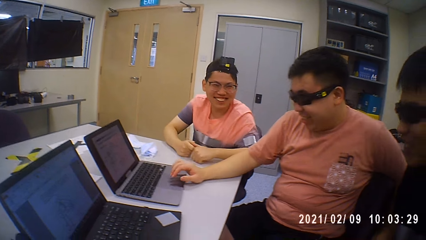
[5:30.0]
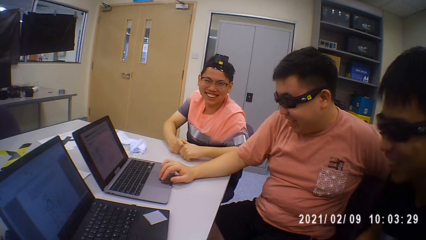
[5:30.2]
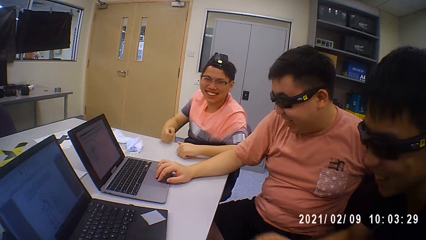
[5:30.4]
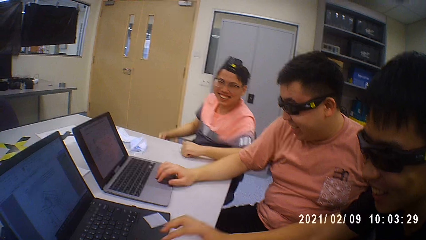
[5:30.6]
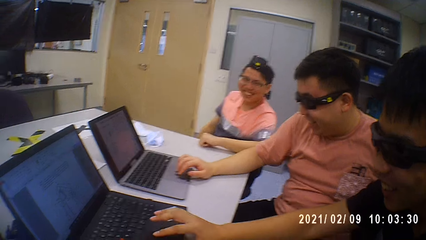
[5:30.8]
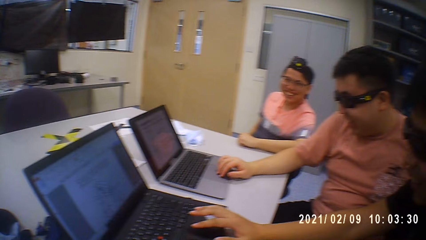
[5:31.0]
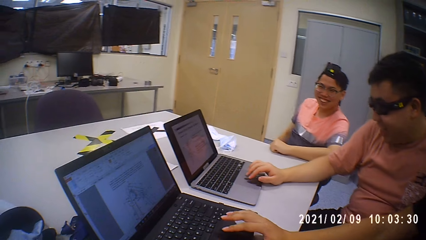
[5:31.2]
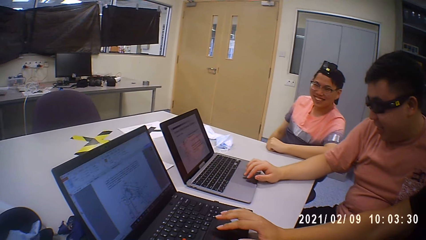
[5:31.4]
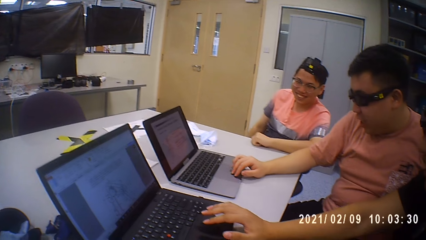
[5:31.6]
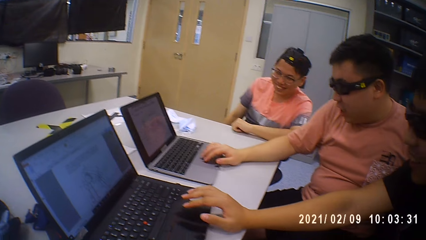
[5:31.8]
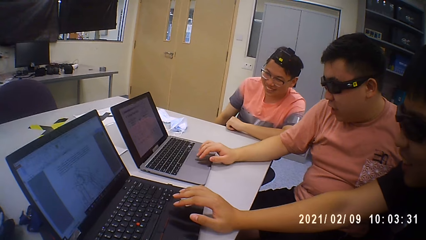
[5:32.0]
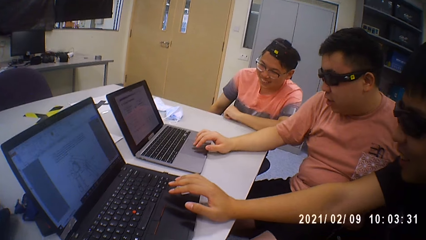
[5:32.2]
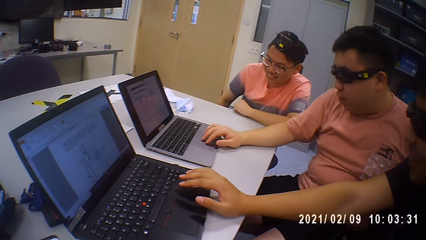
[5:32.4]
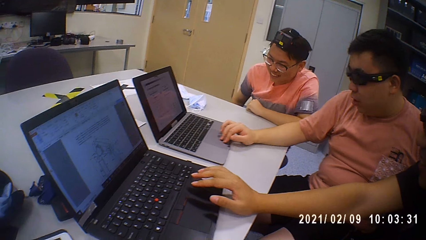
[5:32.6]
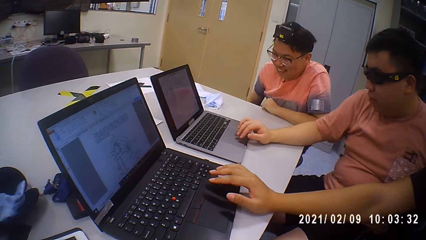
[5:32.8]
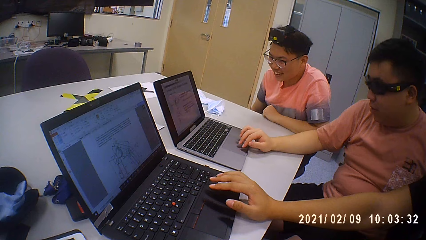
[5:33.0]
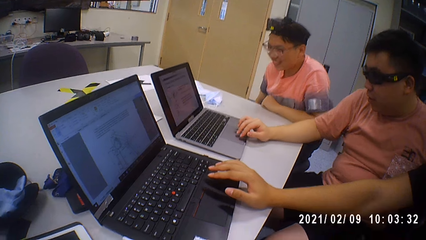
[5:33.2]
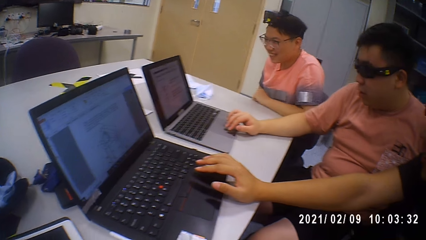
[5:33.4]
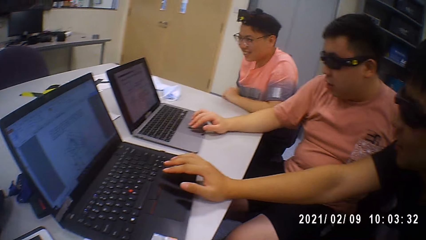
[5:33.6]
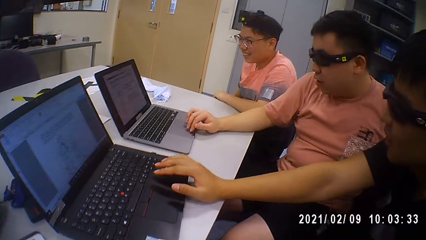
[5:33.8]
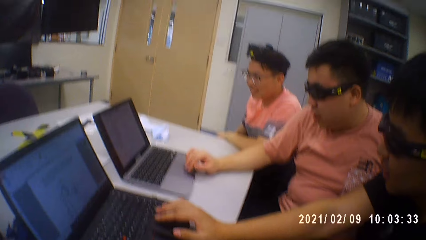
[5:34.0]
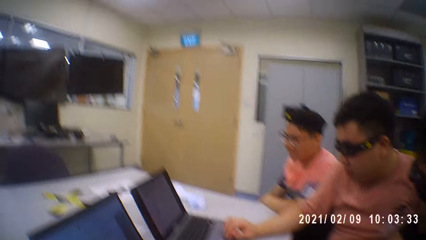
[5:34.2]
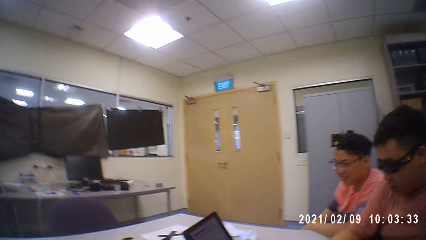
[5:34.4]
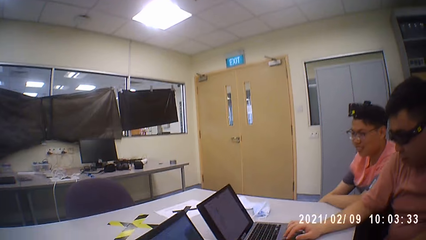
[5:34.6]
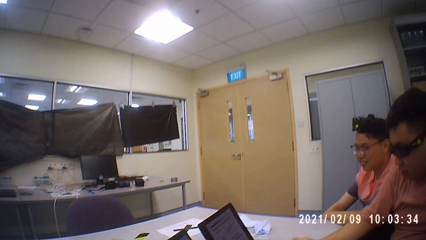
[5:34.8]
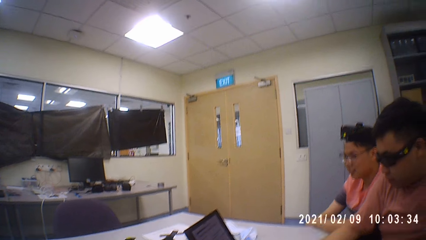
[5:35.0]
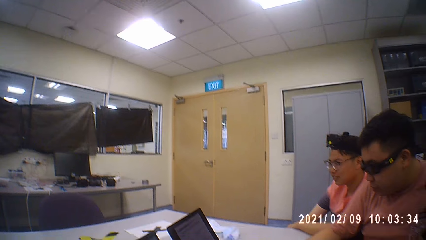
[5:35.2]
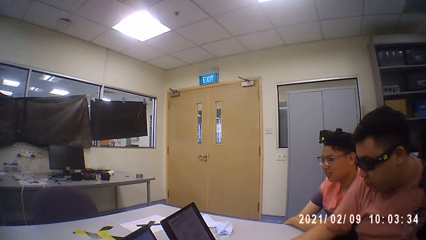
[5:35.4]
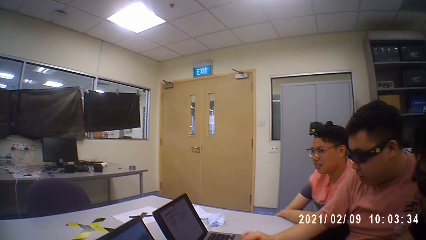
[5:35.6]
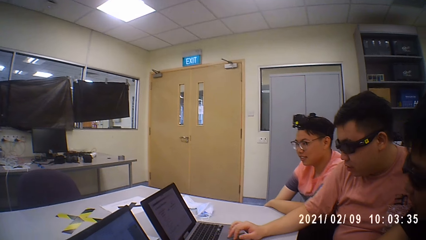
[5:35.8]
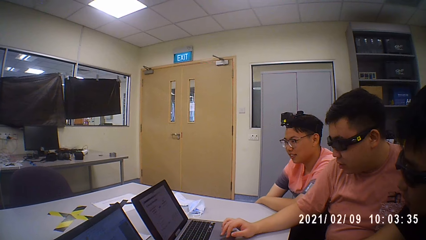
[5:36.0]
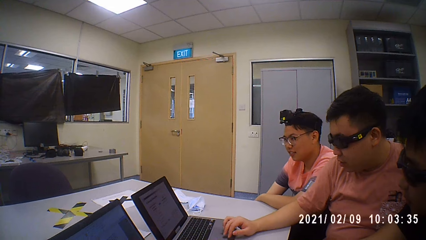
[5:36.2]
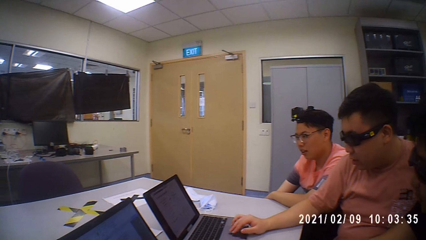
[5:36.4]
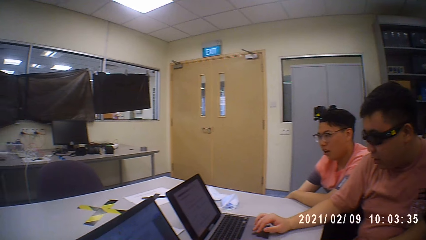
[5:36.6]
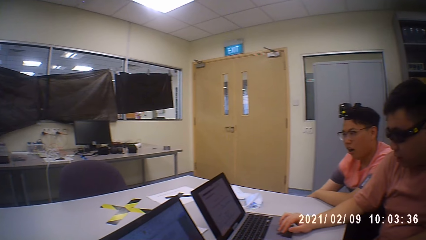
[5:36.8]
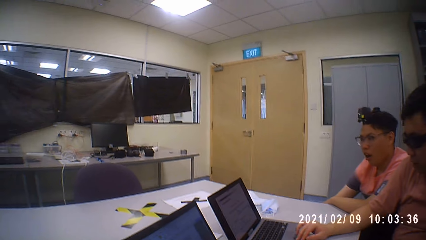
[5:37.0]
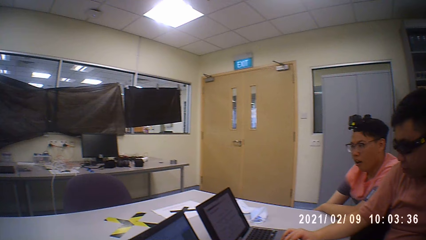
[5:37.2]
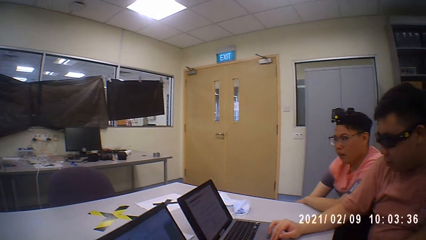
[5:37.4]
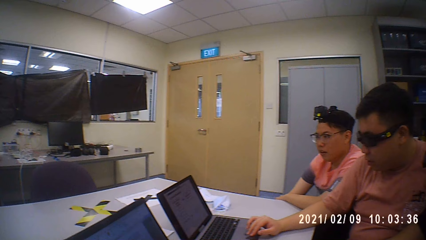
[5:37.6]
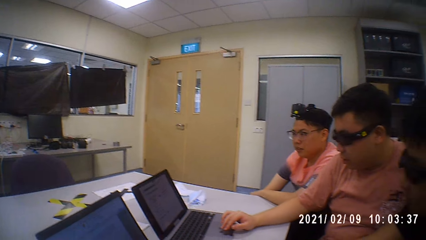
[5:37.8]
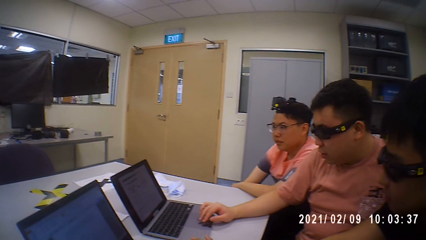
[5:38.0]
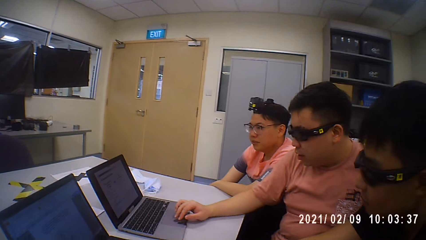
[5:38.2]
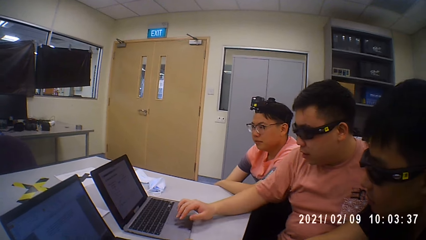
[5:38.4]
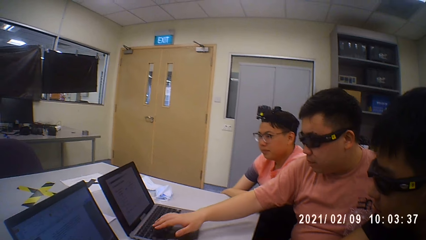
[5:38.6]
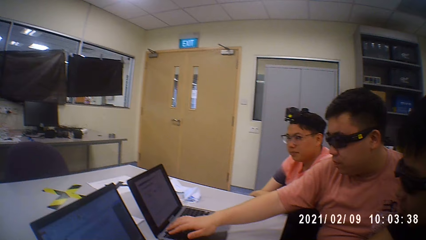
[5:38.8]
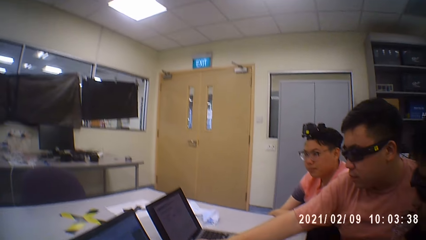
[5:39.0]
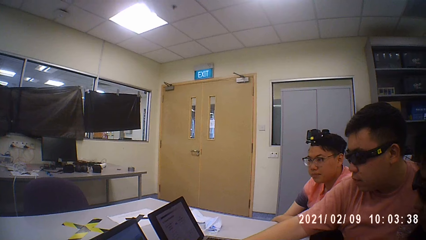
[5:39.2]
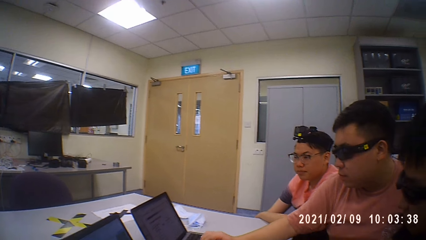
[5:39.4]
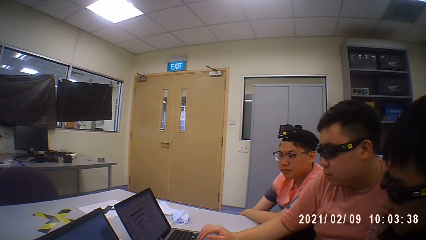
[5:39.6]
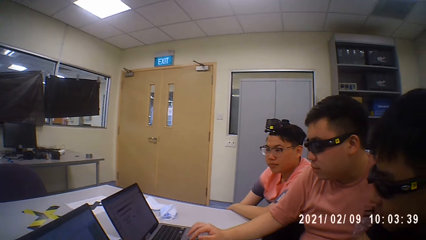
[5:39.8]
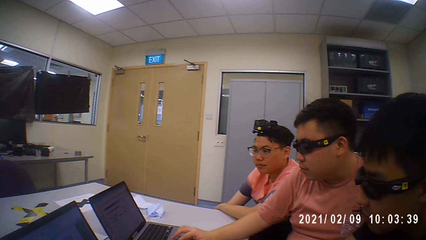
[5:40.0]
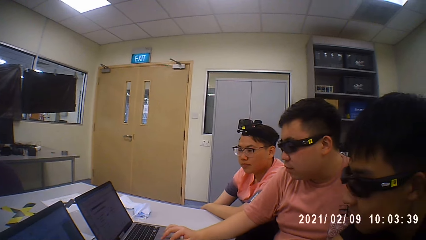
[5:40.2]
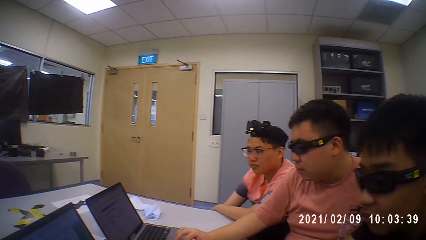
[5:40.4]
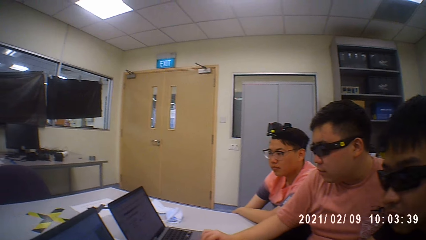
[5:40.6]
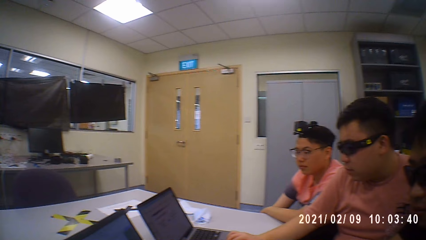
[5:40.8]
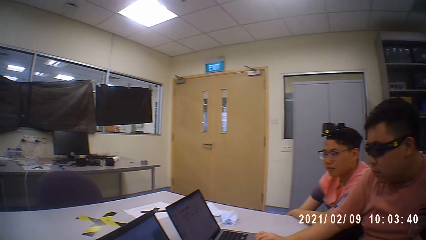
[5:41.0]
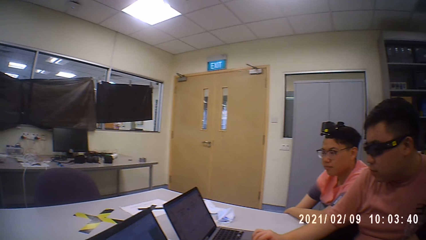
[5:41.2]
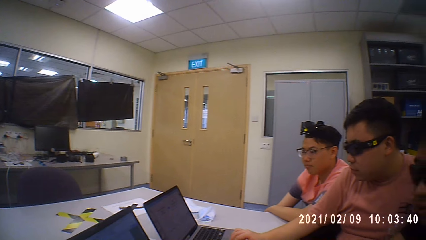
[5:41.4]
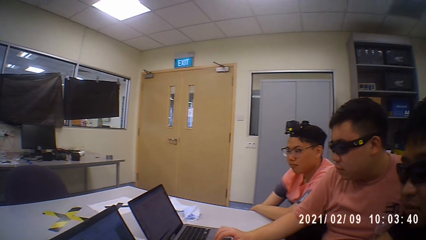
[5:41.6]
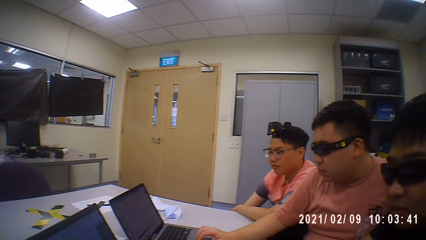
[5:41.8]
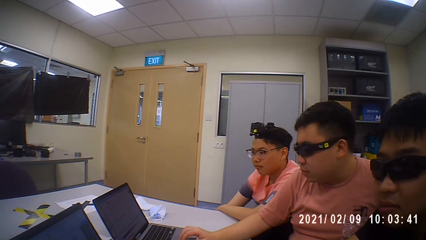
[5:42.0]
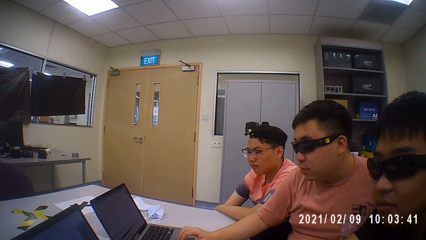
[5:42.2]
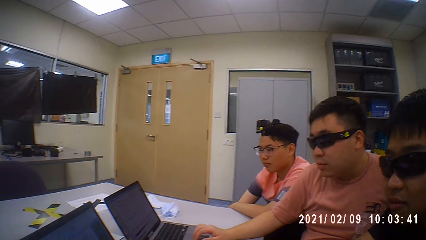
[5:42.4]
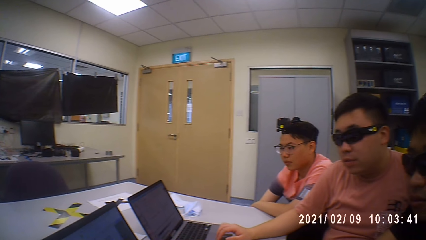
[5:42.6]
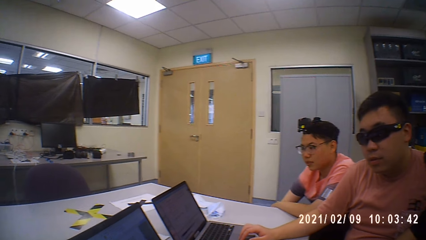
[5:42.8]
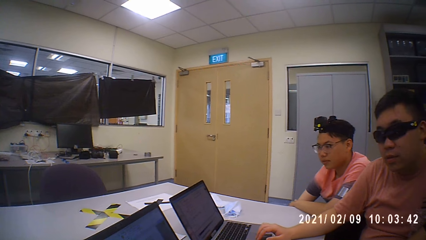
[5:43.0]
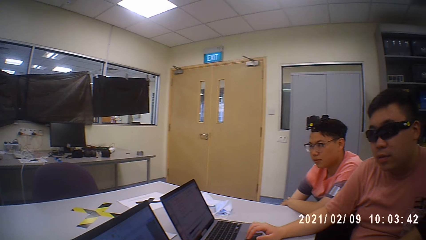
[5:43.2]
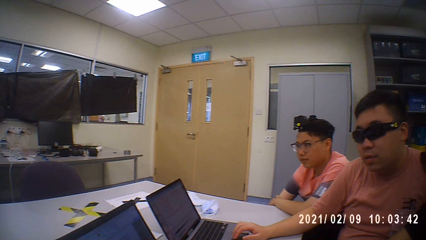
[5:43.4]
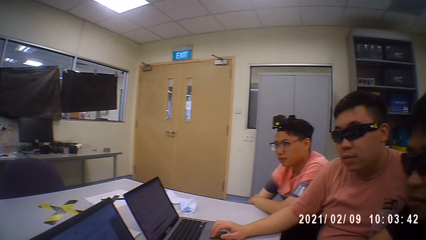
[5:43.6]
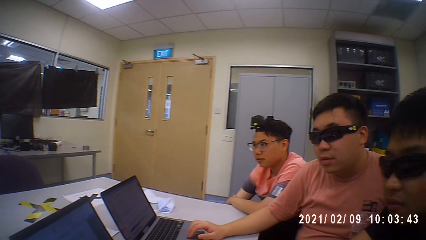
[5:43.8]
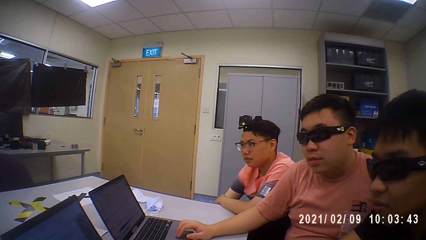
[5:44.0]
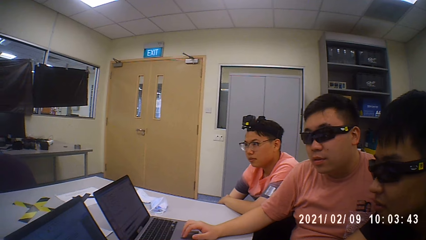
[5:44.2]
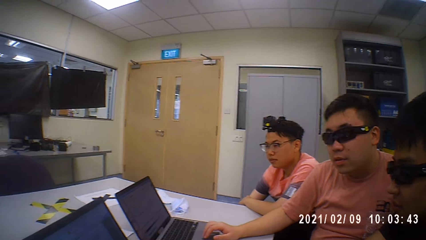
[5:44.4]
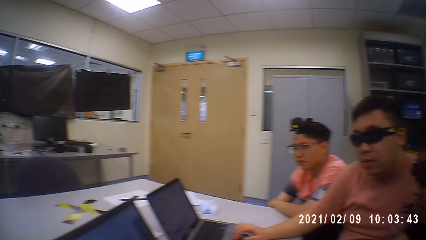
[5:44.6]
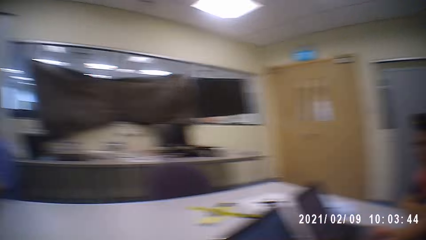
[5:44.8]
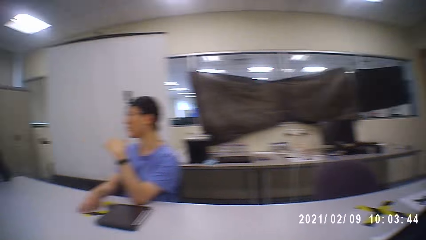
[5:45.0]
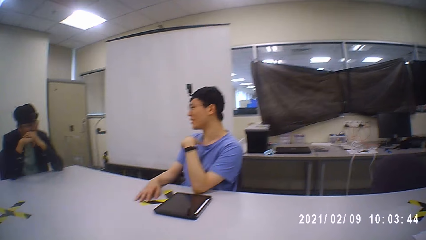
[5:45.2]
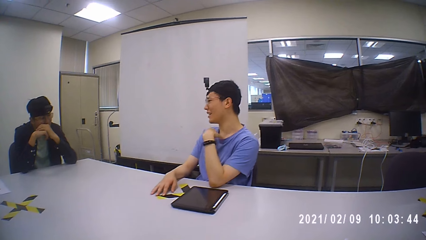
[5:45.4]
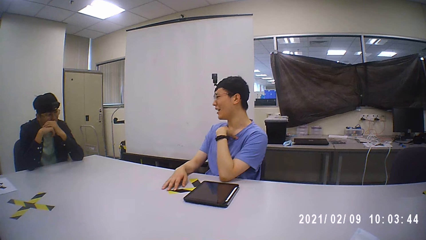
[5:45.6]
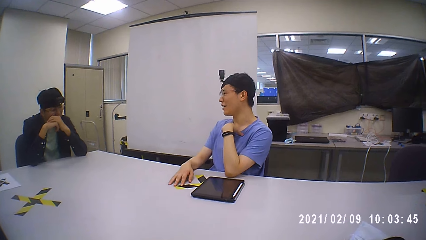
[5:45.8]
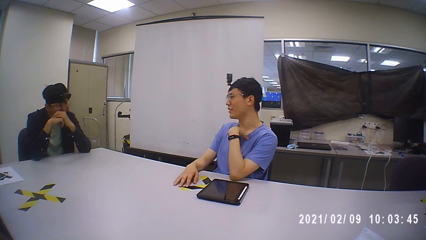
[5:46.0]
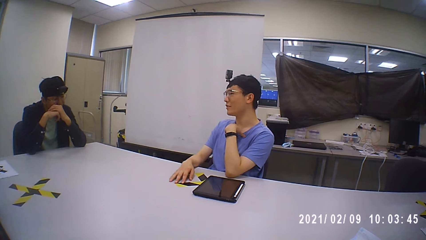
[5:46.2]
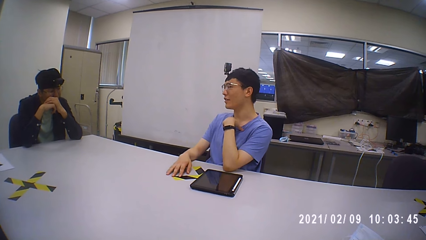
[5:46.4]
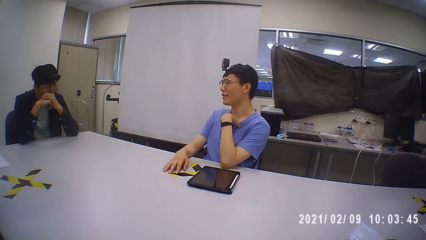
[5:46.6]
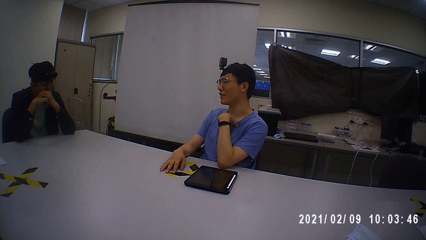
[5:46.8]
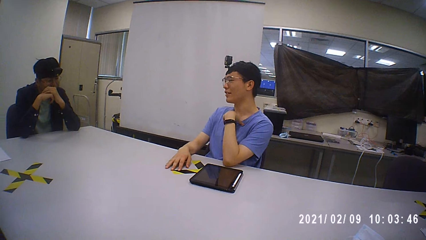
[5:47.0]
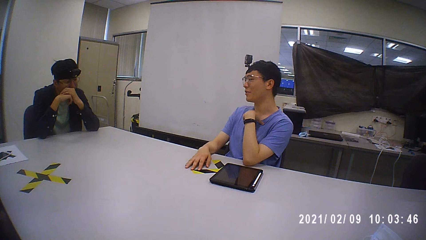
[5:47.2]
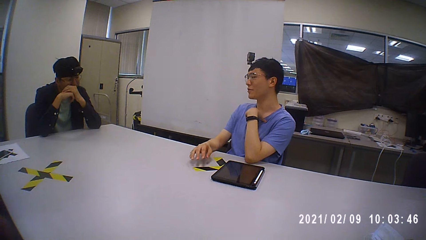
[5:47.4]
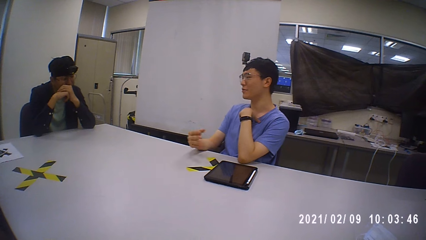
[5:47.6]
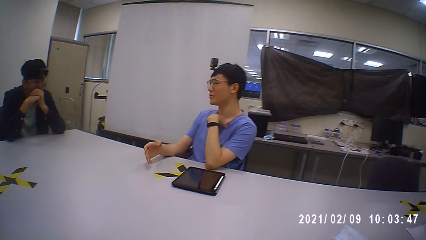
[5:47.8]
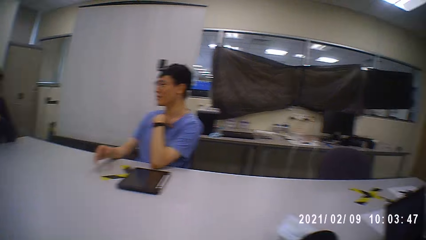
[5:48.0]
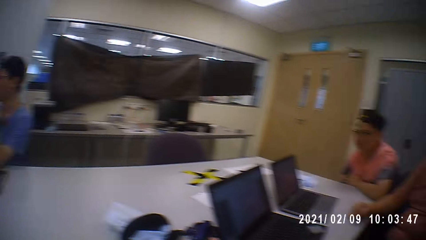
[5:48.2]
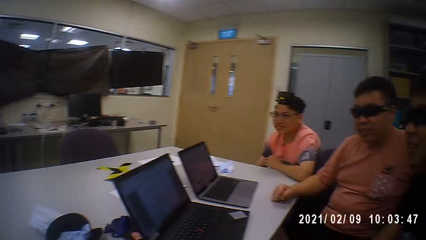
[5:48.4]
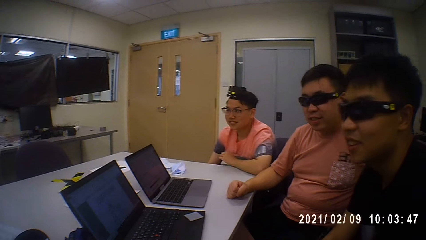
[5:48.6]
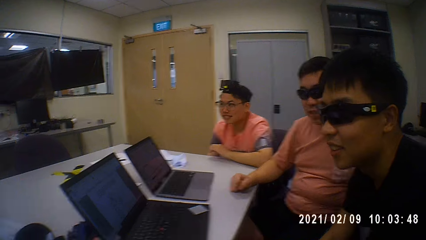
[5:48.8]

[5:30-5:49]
A man operates the laptop on the table with his right hand. Another man operates the laptop on the table with his right hand. The camera wearer looks around. A third man interacts with a fourth man. A person talks to another person.
